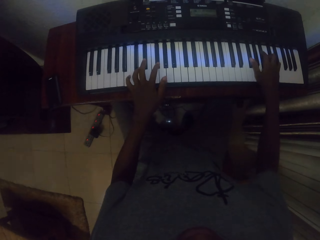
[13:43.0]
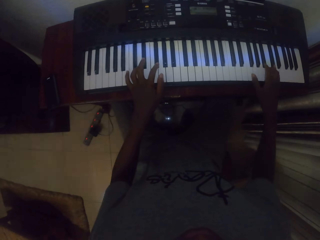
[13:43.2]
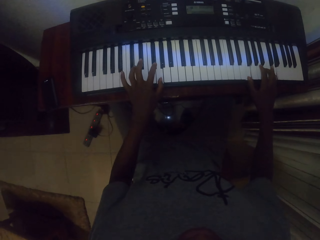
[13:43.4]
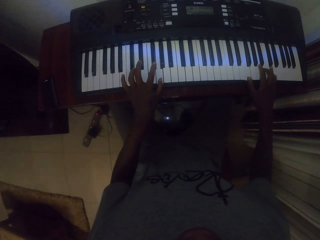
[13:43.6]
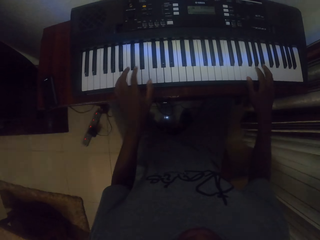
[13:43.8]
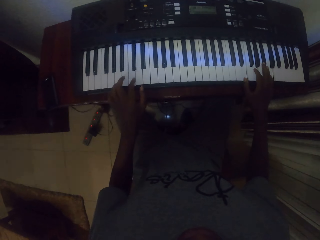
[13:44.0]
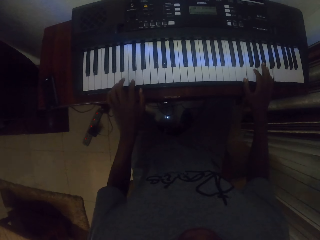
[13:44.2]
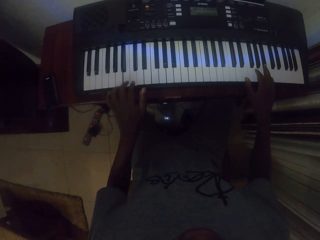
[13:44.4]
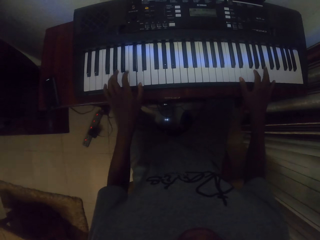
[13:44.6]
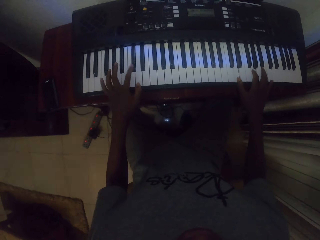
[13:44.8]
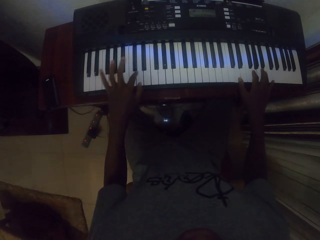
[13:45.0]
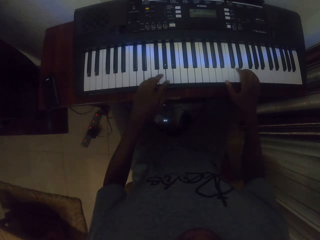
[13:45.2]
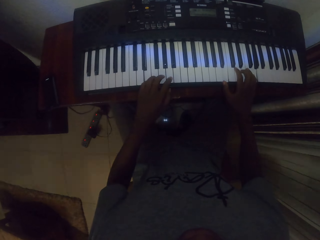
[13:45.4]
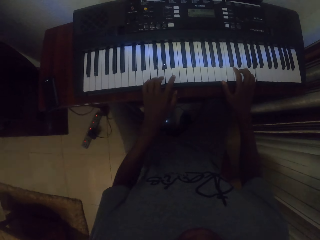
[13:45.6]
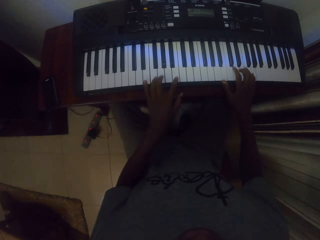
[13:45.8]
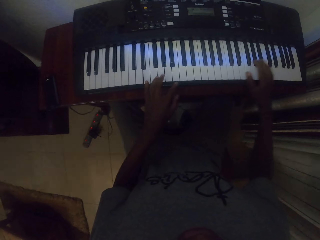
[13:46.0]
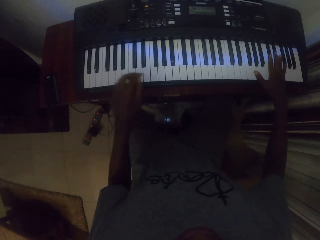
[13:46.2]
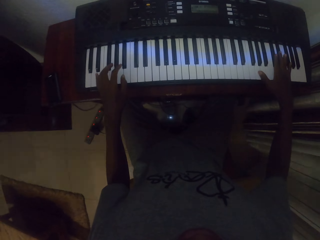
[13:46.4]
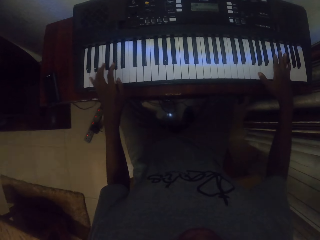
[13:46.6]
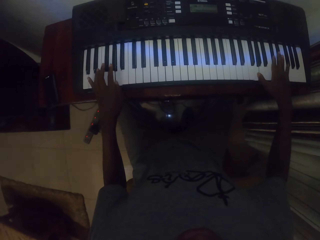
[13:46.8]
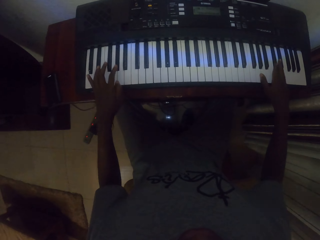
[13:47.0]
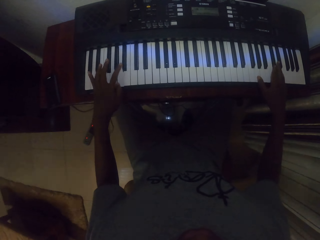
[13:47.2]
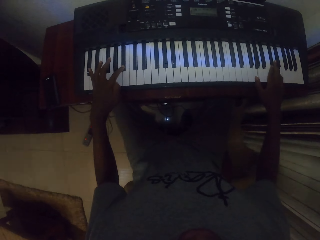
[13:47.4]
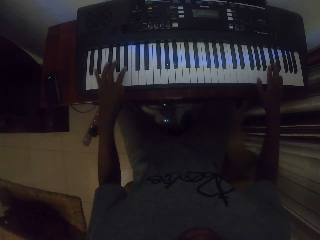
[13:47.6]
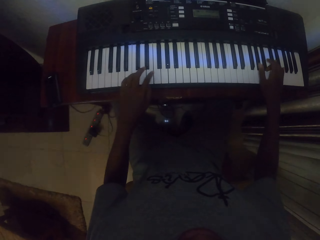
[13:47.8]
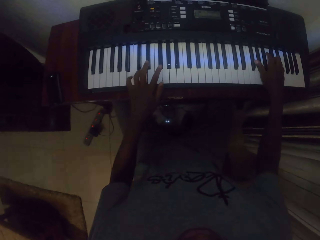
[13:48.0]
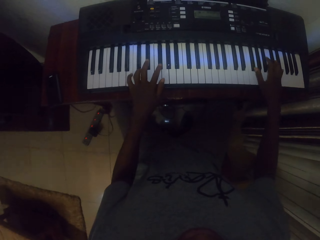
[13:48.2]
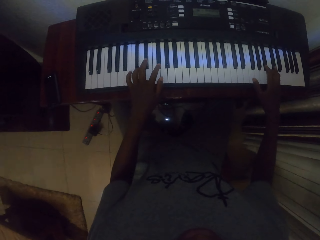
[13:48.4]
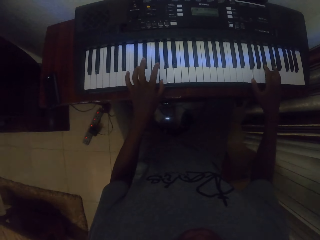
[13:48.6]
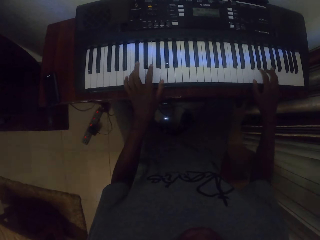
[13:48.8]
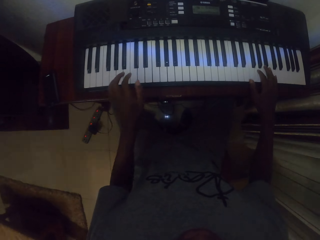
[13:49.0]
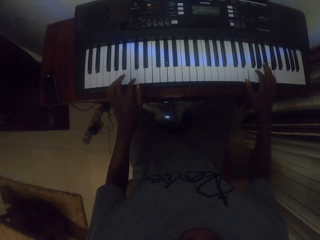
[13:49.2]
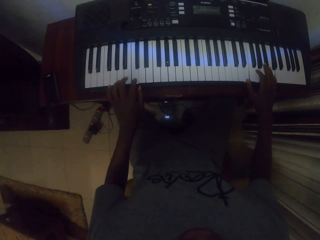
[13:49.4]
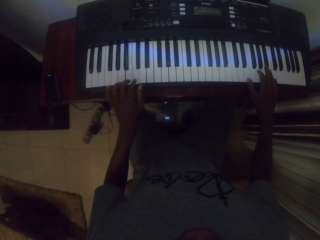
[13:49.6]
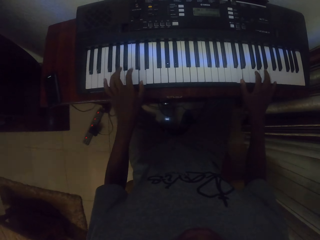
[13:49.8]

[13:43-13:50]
The camera wearer plays the piano with both hands.

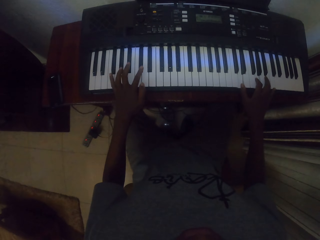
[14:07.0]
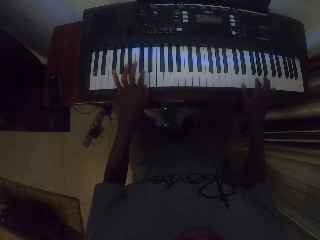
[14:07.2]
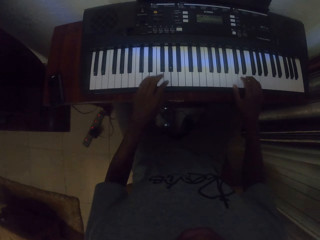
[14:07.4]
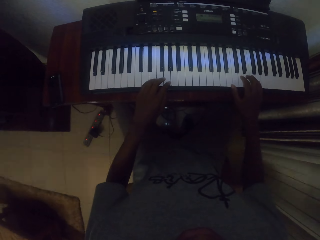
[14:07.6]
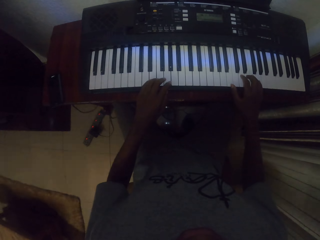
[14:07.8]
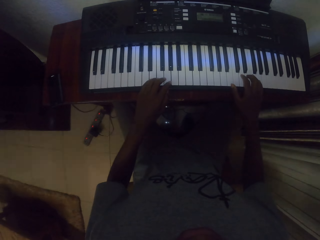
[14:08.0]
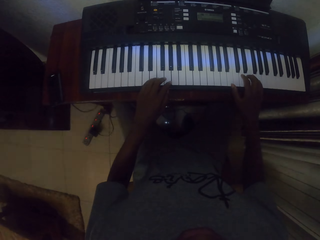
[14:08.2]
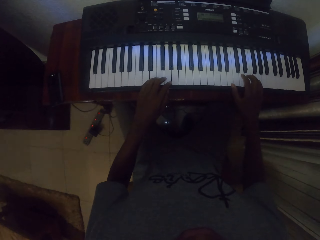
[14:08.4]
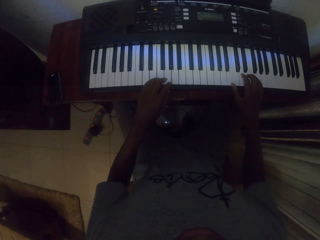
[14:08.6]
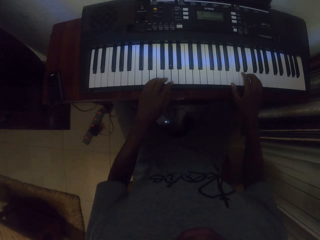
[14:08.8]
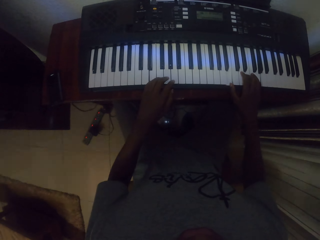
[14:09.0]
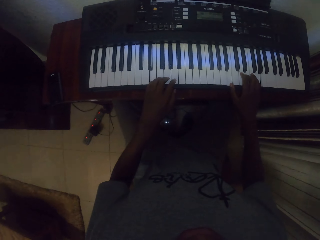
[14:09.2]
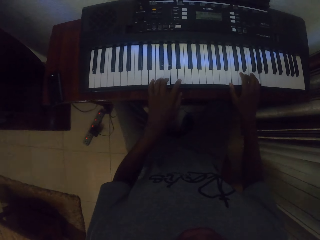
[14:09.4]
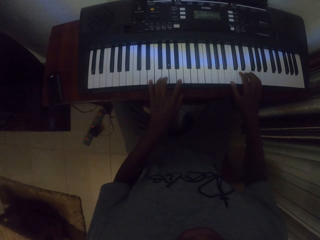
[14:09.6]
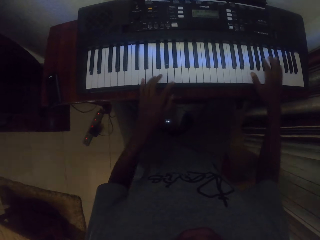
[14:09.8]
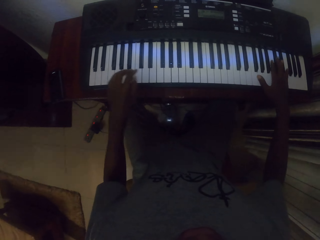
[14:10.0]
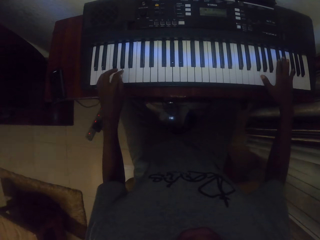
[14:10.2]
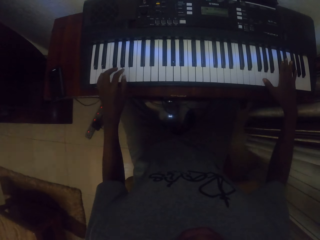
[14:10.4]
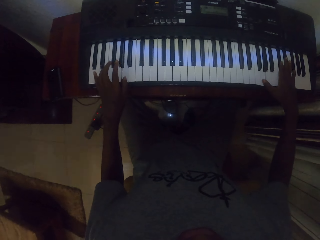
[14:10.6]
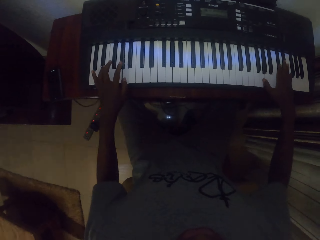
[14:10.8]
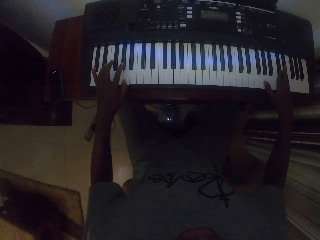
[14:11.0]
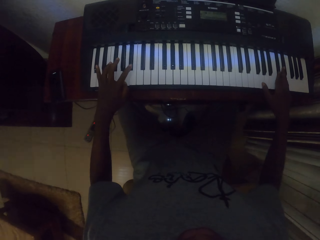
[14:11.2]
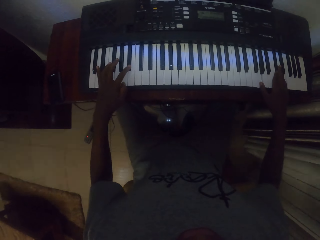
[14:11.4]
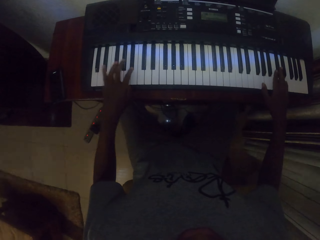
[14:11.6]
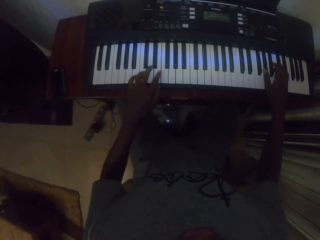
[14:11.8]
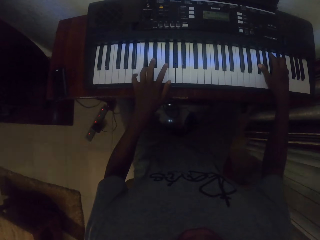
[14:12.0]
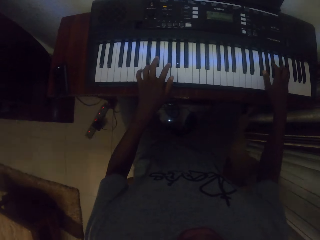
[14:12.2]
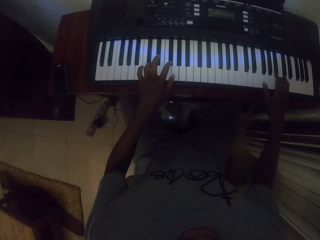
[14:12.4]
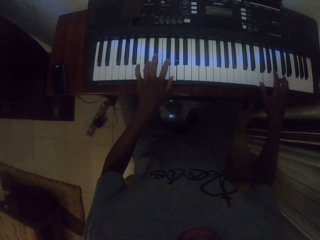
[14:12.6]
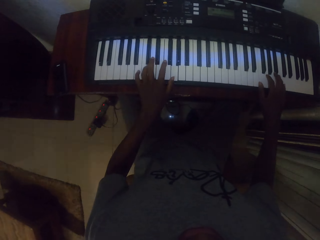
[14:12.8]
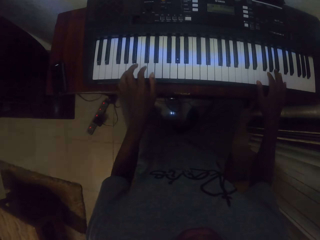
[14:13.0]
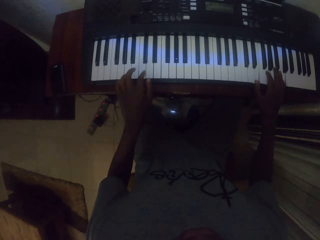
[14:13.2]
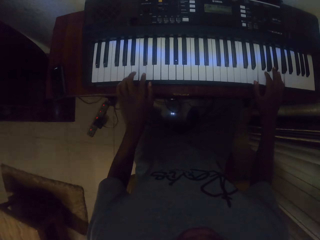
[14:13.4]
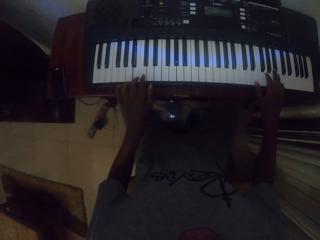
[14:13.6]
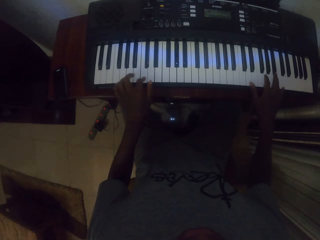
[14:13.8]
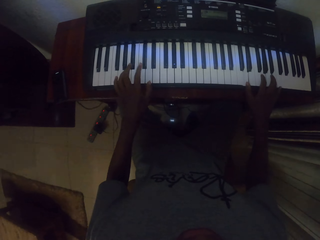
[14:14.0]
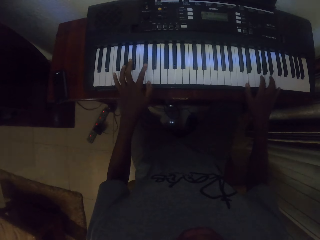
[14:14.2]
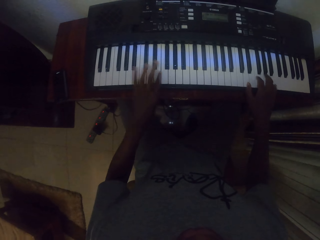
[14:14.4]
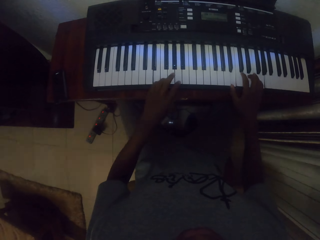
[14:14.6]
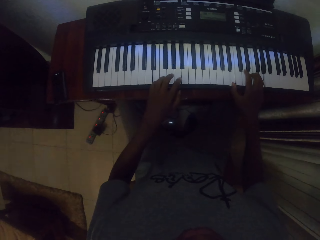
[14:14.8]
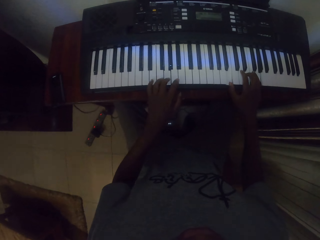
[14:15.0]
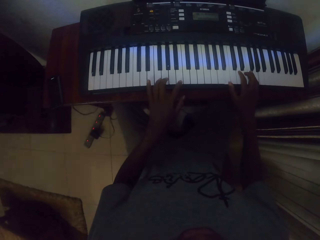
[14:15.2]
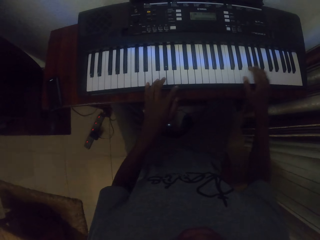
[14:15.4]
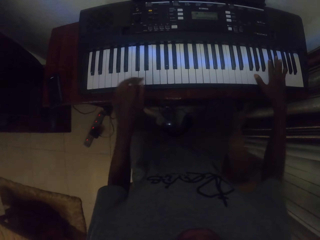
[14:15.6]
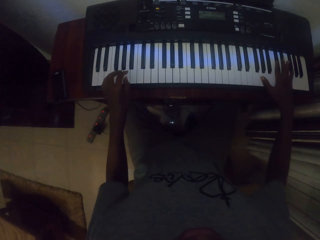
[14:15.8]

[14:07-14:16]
The camera wearer looks at the piano. They play the piano.

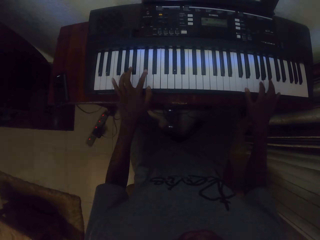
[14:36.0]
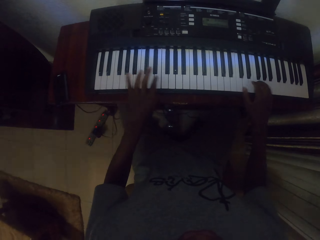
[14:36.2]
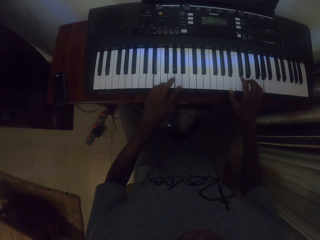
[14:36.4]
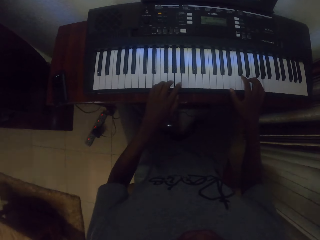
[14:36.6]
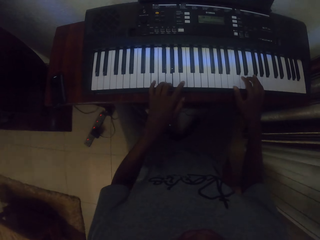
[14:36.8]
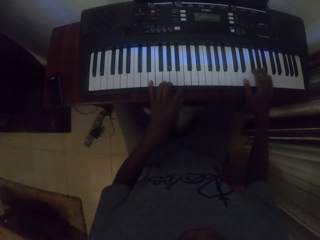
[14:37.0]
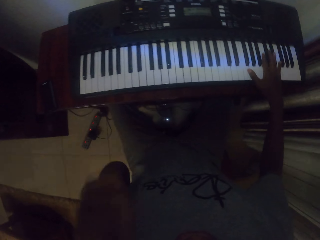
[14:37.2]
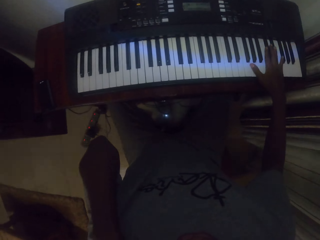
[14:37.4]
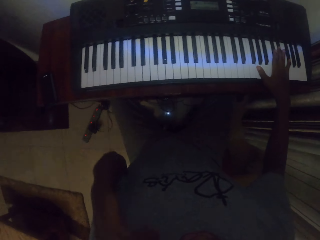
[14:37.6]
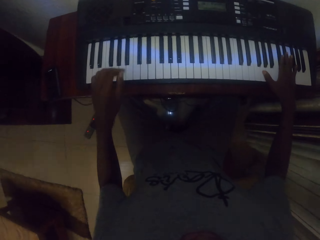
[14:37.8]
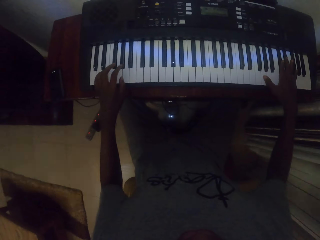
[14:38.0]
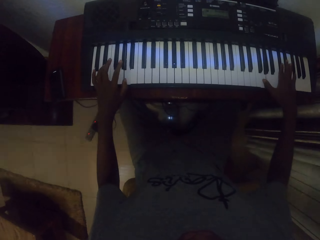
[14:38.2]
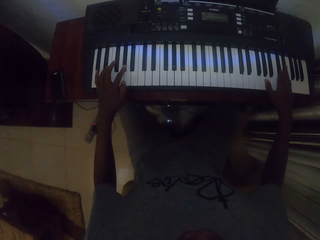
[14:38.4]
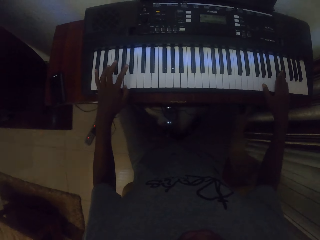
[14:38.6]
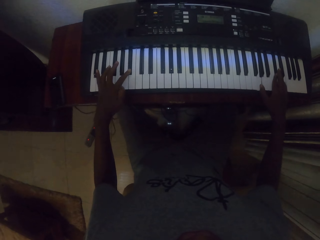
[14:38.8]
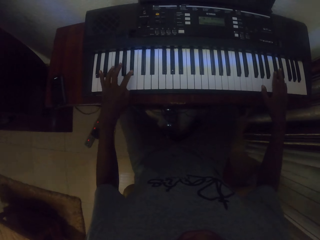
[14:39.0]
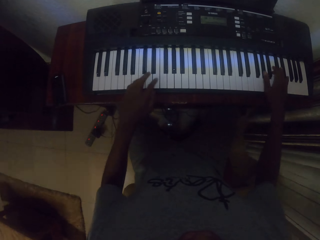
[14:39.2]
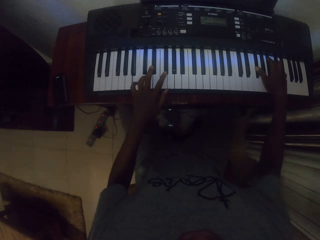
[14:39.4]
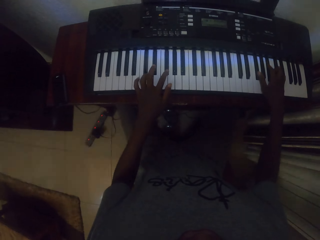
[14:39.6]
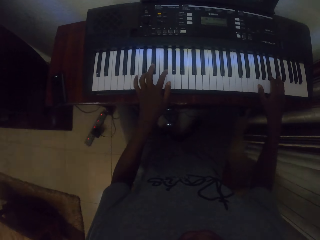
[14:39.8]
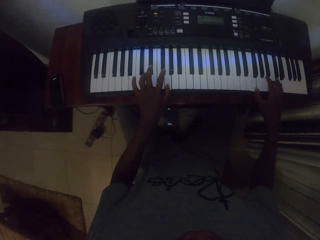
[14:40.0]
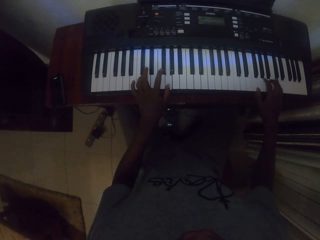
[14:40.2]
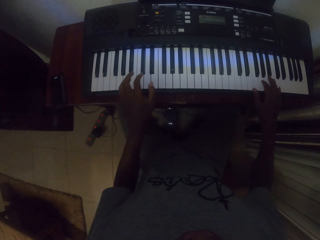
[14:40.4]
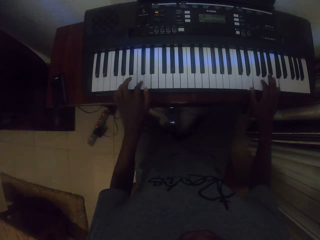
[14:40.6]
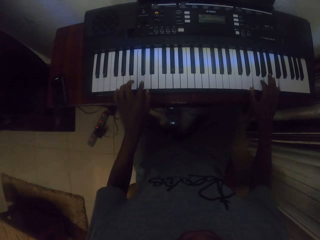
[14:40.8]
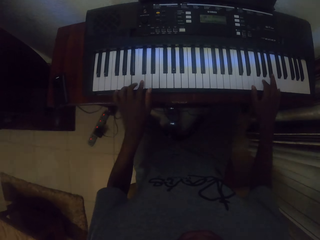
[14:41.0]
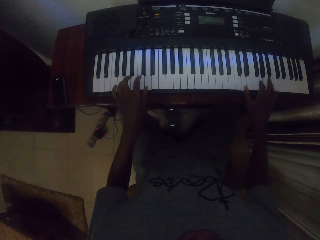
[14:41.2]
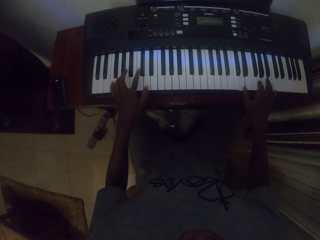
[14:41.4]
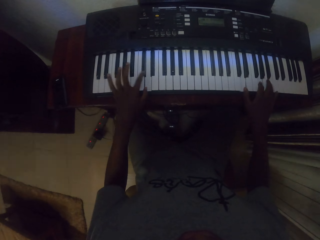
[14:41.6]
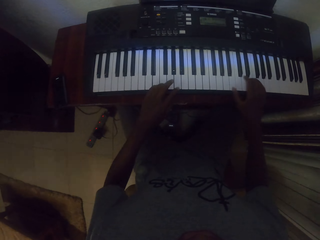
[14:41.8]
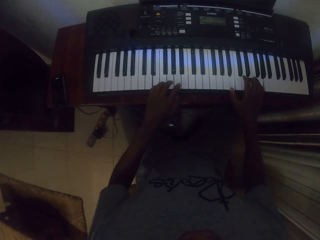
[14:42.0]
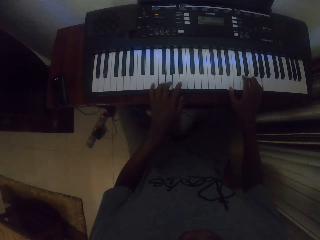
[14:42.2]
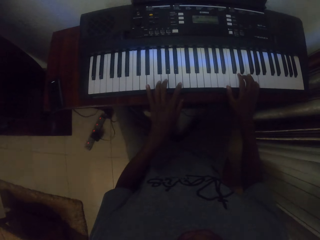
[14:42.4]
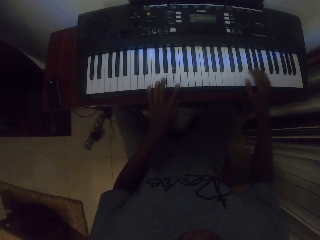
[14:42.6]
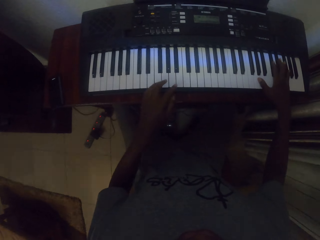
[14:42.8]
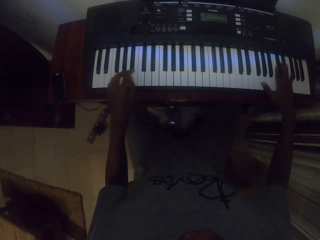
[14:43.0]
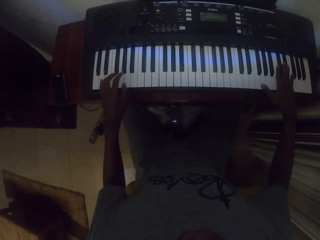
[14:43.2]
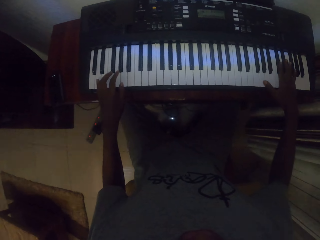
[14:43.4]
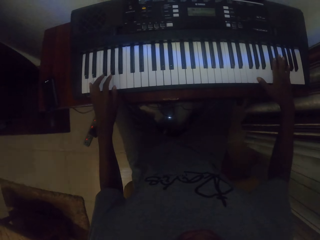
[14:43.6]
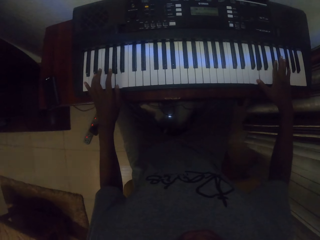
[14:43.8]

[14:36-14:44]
The camera wearer raises a hand. They put the hand down. They play the keyboard.
